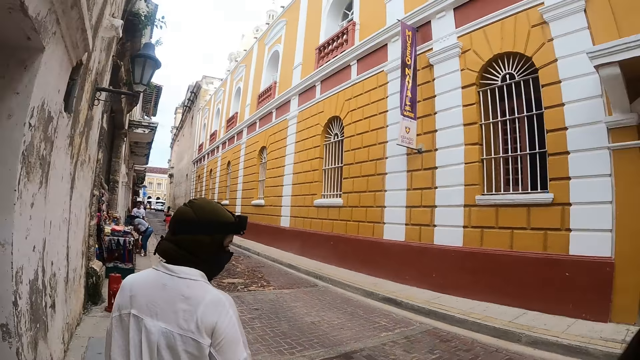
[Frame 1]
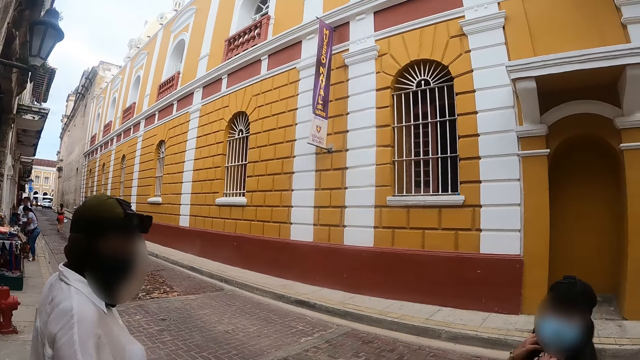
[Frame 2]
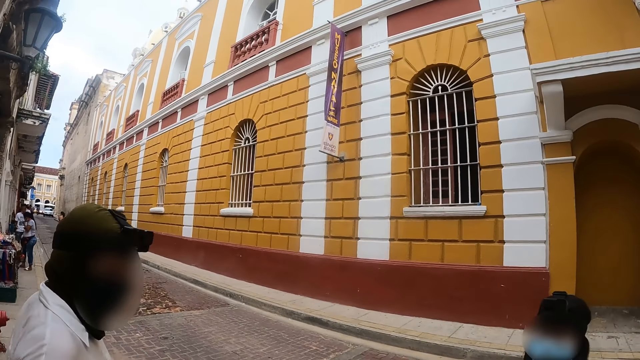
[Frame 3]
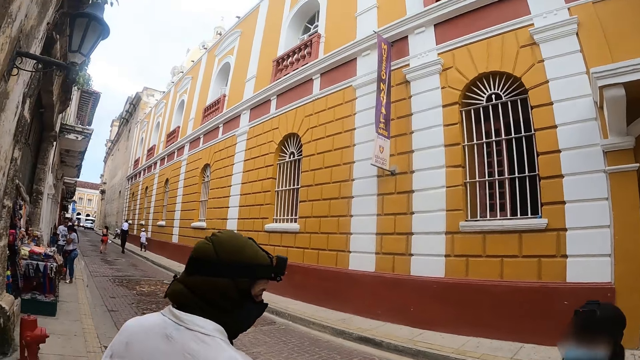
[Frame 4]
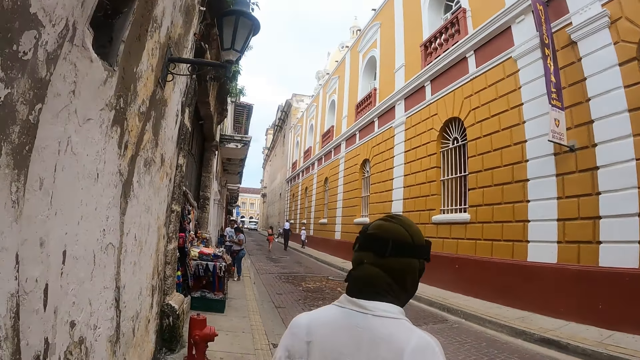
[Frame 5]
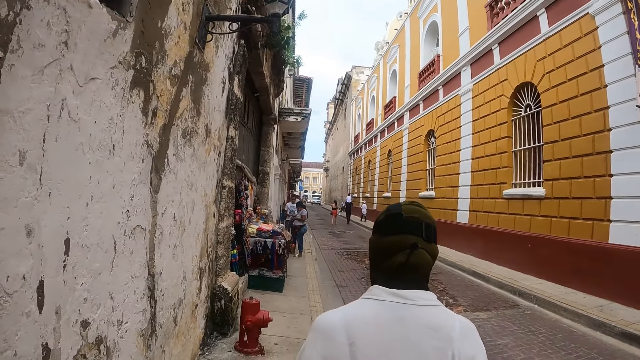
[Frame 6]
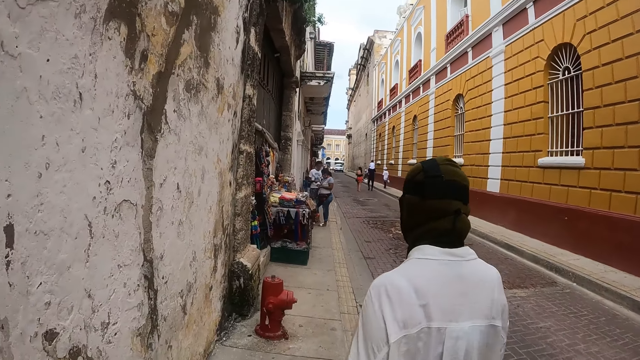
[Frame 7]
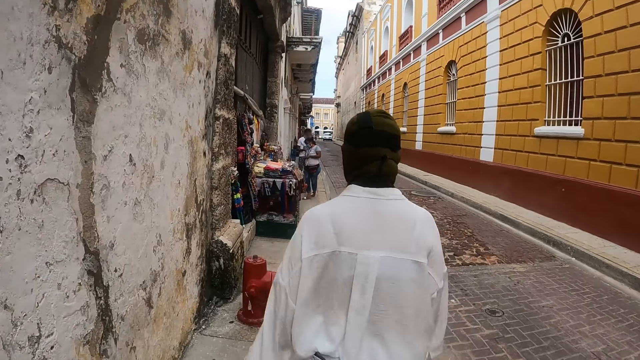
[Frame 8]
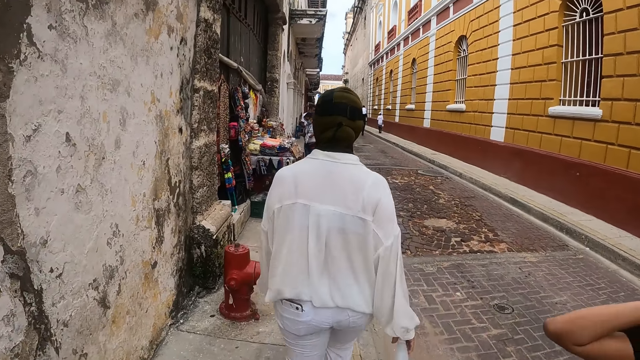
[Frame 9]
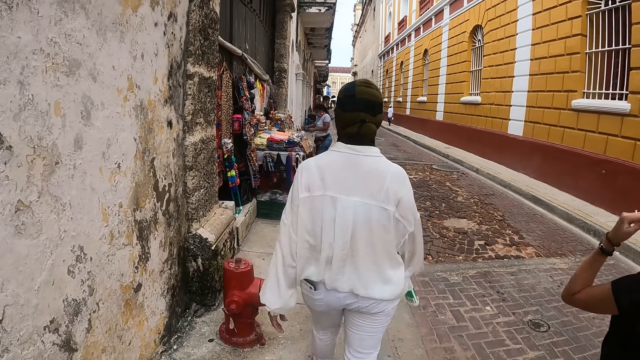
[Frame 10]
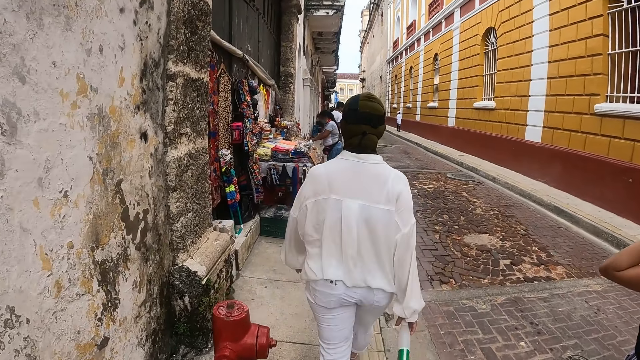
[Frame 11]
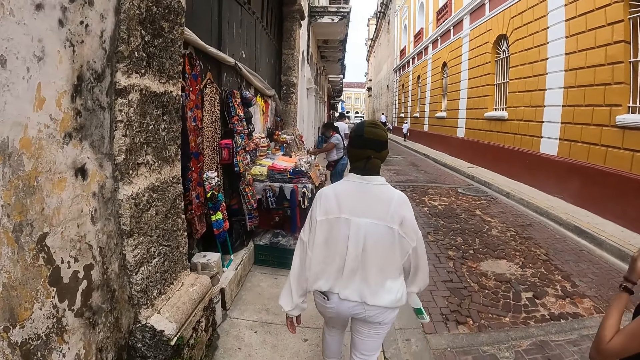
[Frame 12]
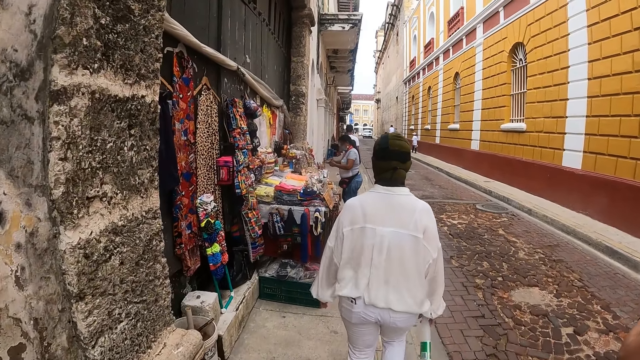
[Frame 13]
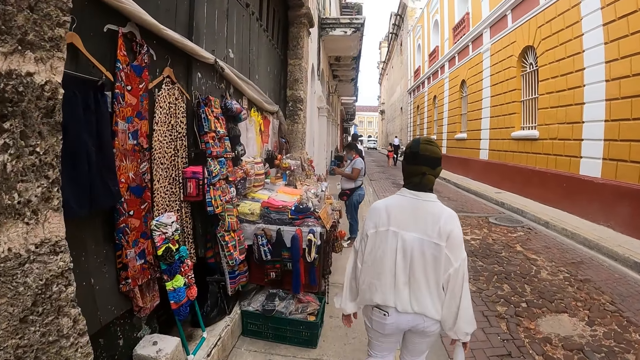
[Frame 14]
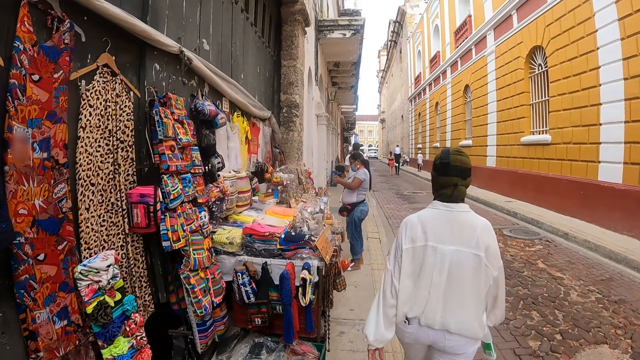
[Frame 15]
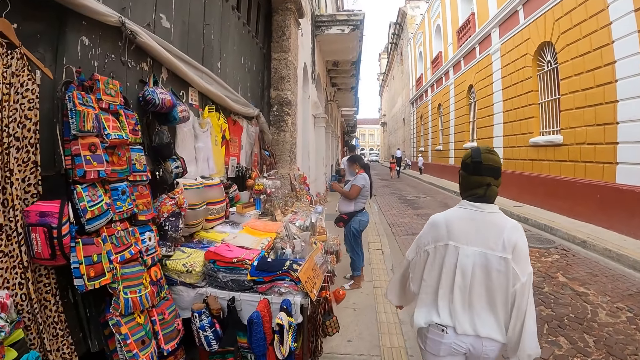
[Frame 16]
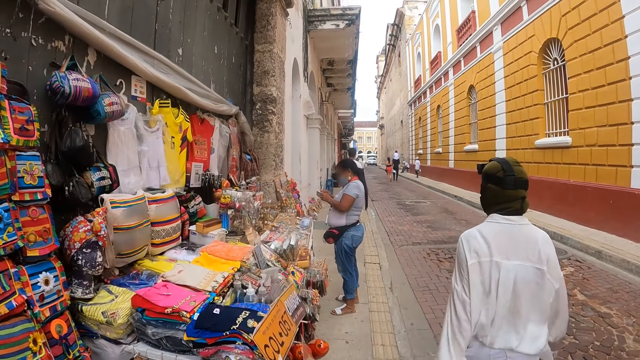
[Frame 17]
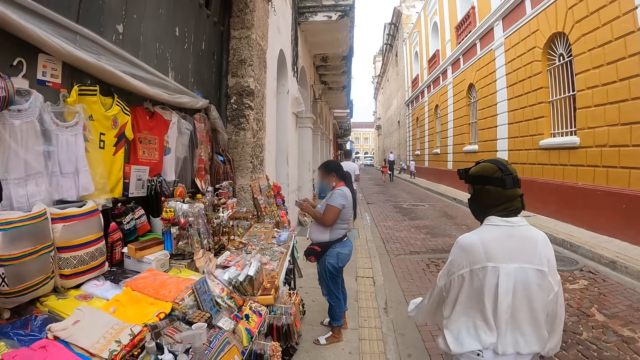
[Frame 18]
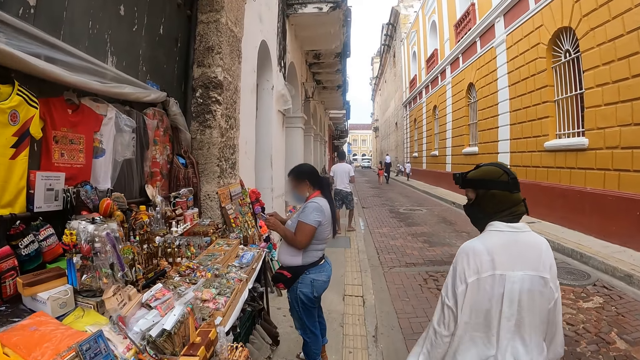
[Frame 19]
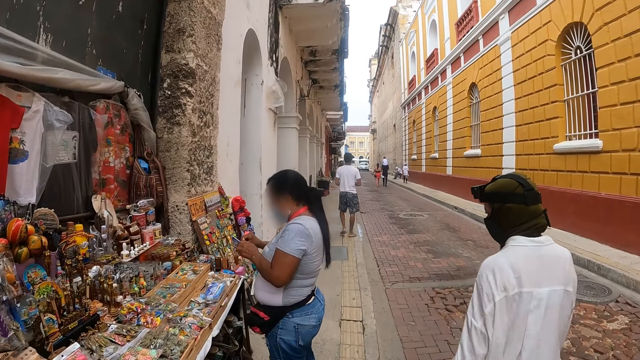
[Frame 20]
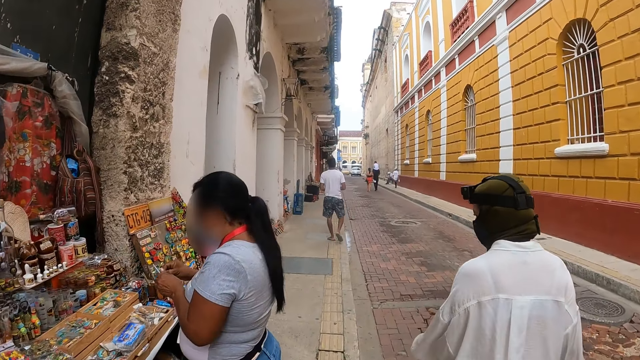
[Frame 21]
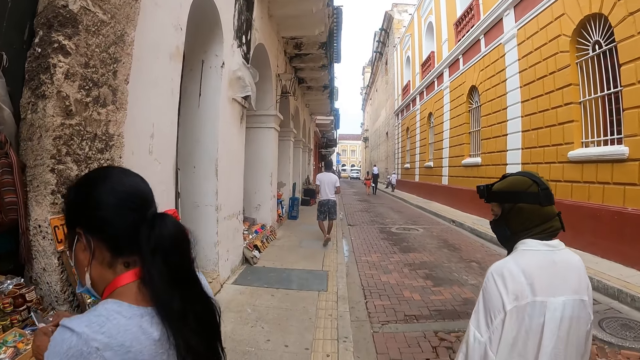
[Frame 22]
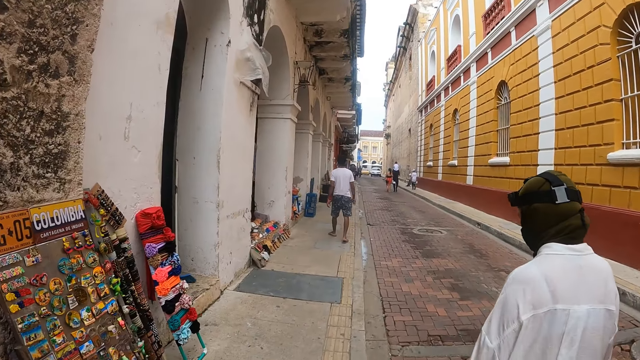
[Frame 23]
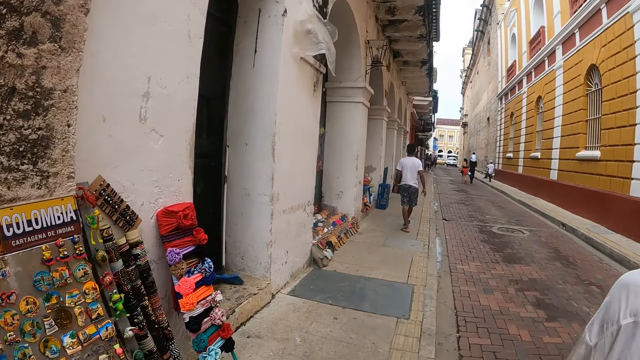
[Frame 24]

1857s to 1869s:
A person looks behind. Another person looks behind. A man walks around. The camera wearer walks.

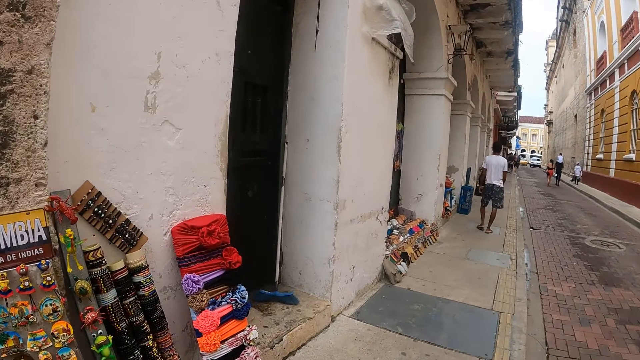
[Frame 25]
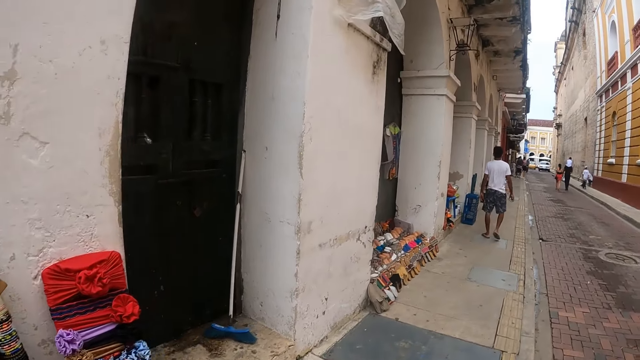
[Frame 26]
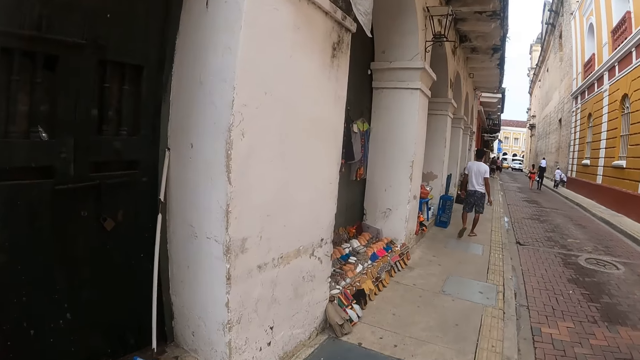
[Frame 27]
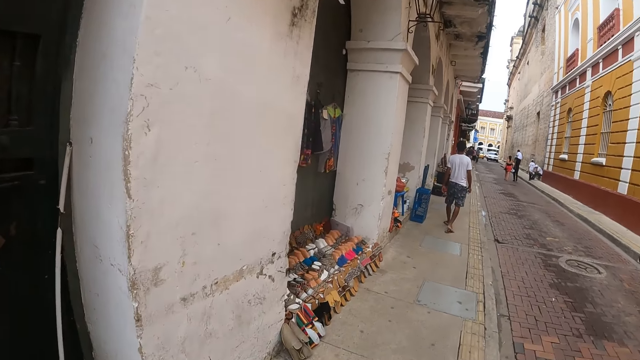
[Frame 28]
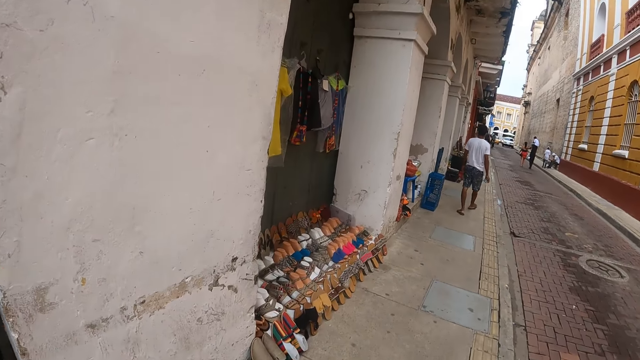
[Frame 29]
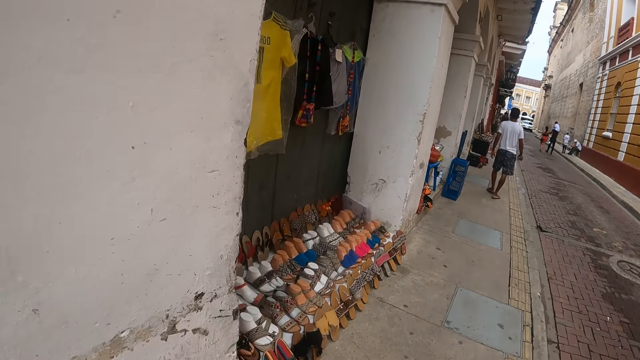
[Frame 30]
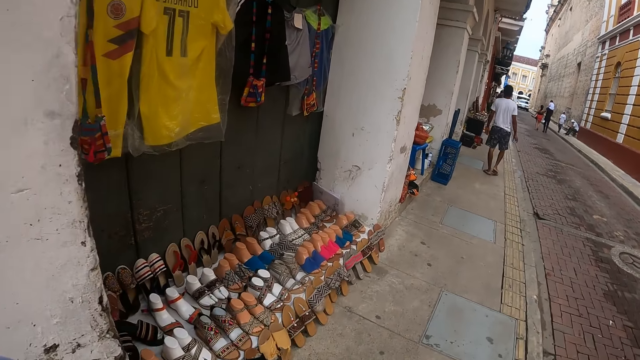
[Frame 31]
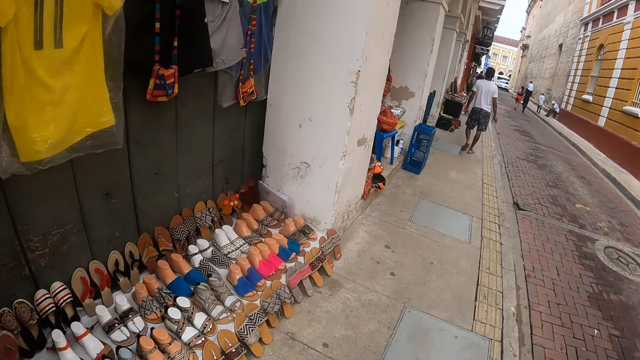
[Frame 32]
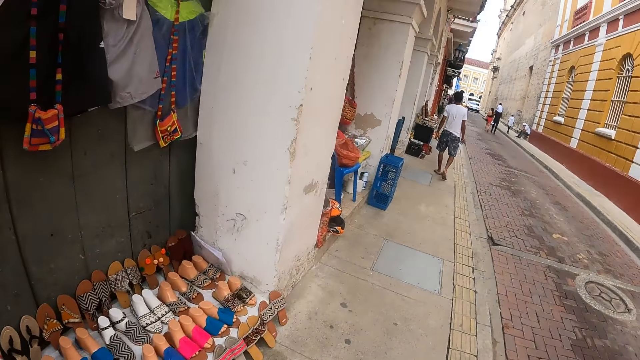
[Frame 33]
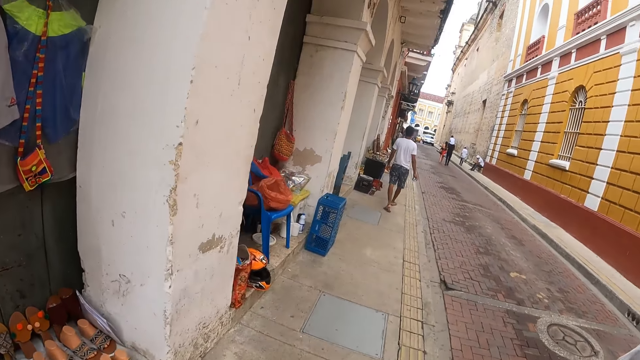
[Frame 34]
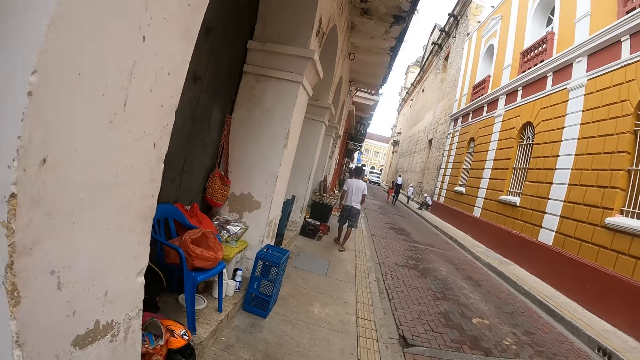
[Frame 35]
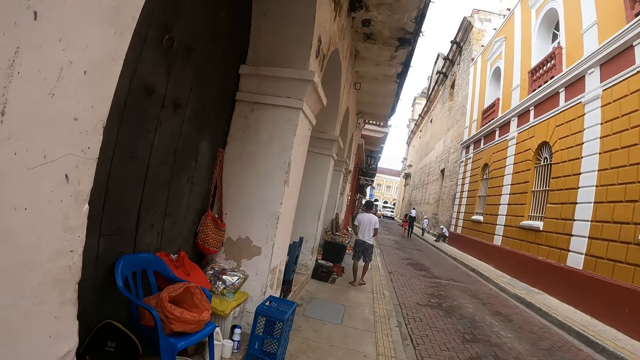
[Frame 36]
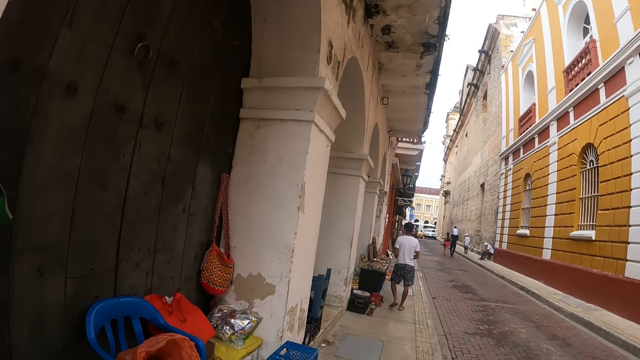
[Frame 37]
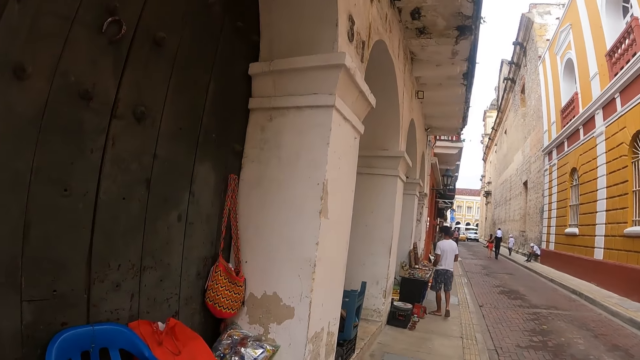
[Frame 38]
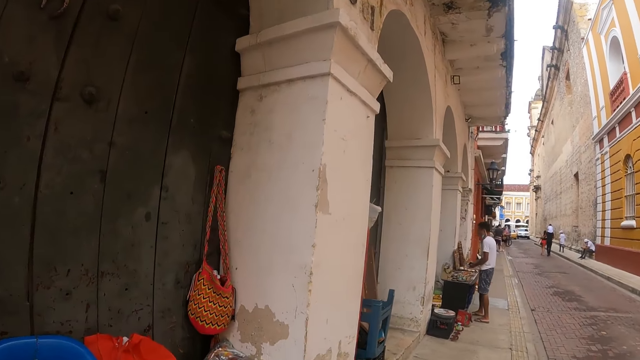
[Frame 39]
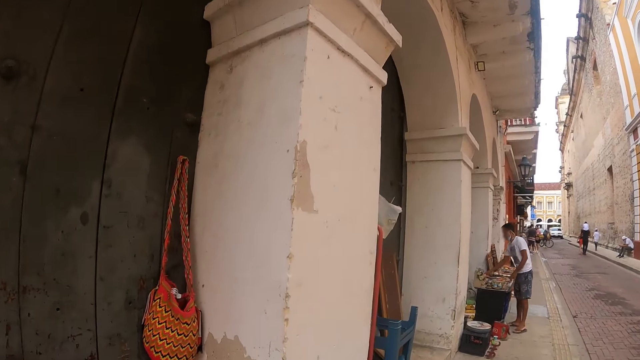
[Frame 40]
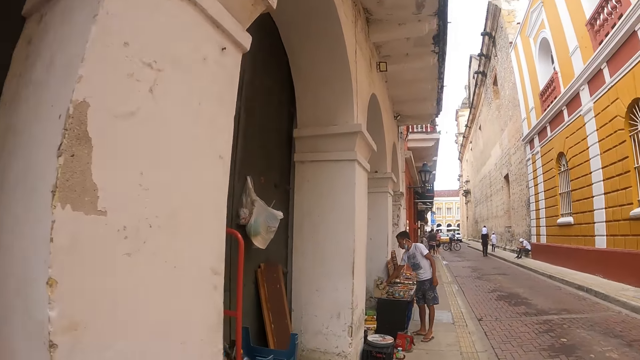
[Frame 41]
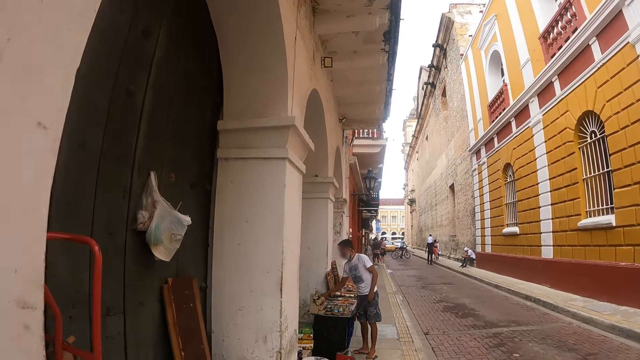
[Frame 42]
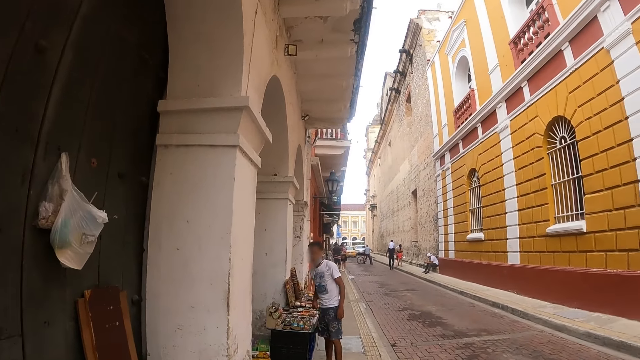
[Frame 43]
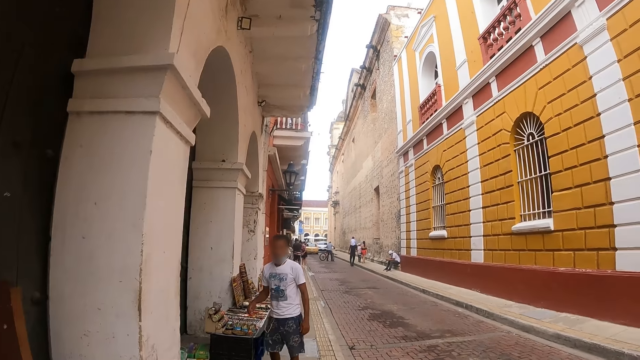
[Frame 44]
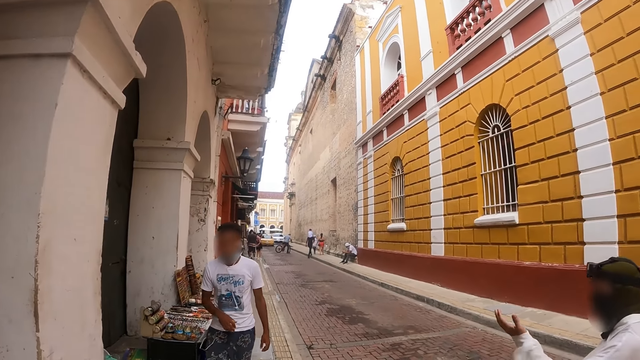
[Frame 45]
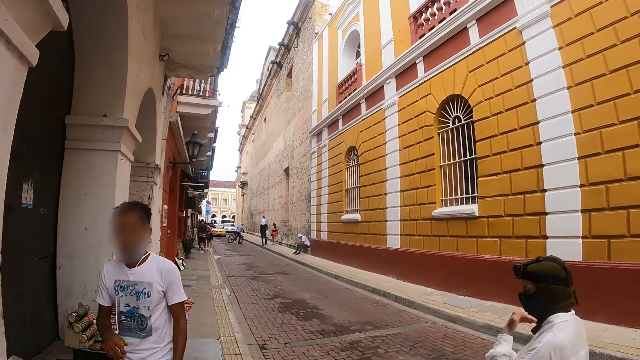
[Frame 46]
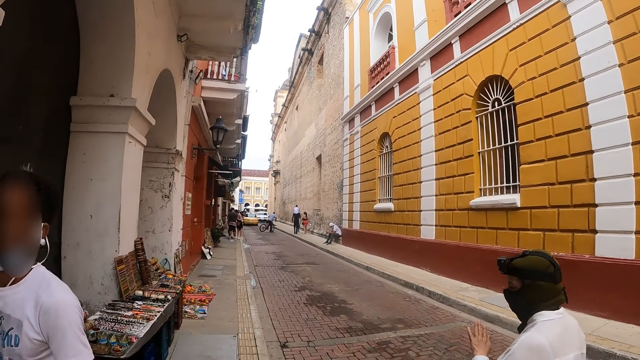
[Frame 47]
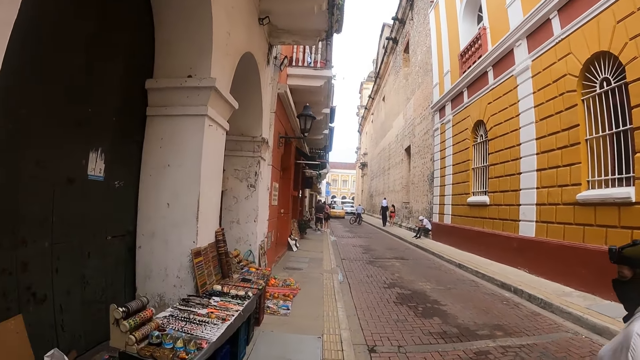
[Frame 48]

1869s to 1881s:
A man touches items on display. The man walks around.
